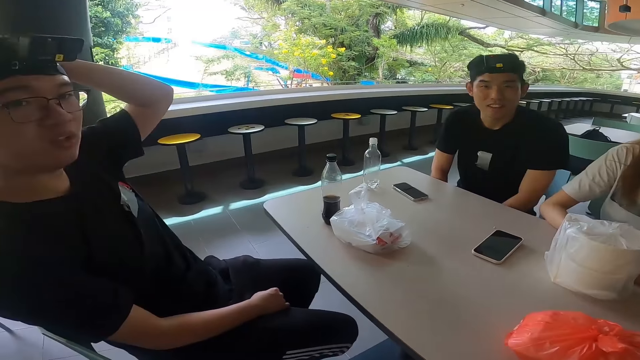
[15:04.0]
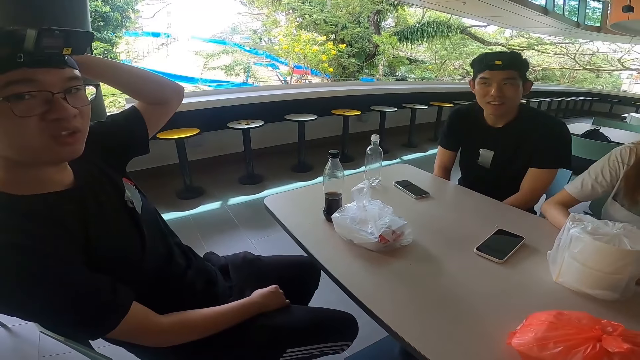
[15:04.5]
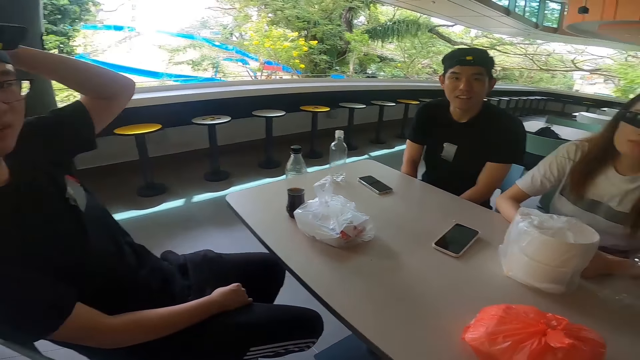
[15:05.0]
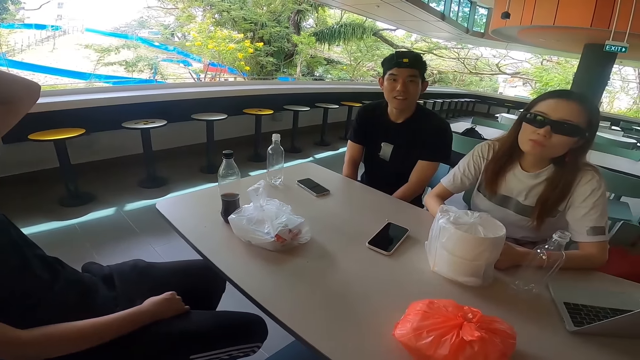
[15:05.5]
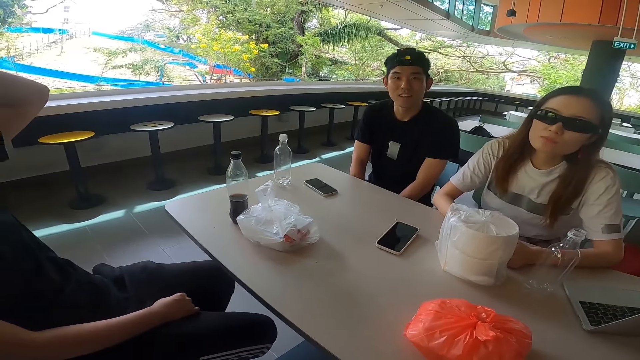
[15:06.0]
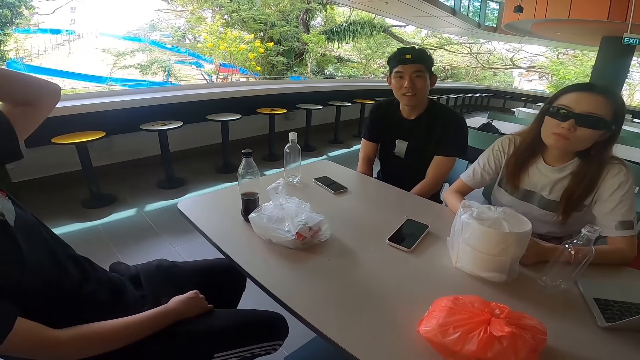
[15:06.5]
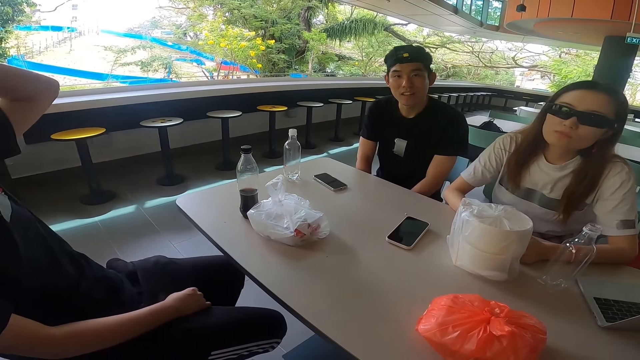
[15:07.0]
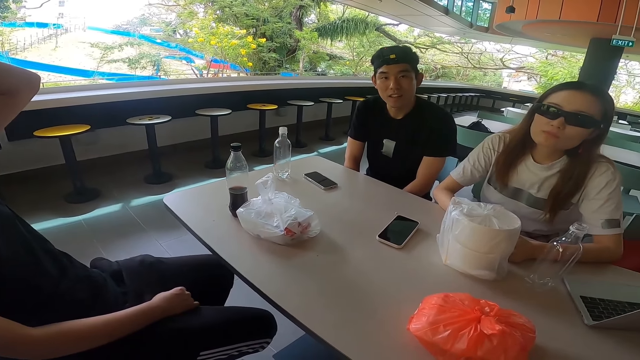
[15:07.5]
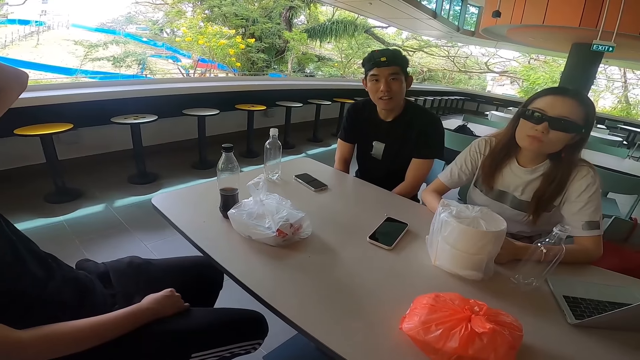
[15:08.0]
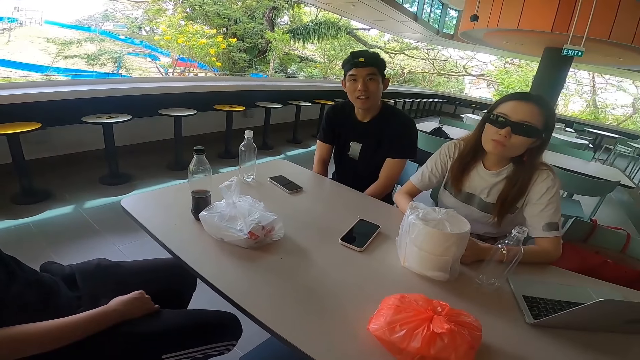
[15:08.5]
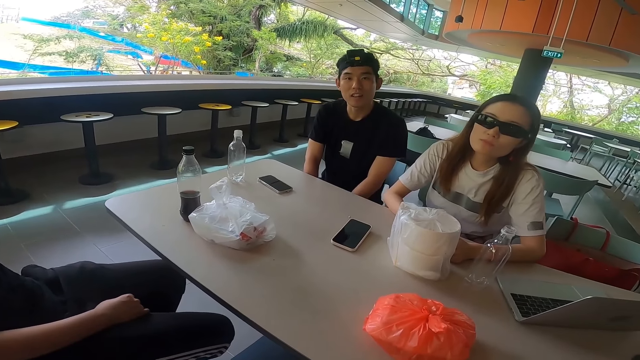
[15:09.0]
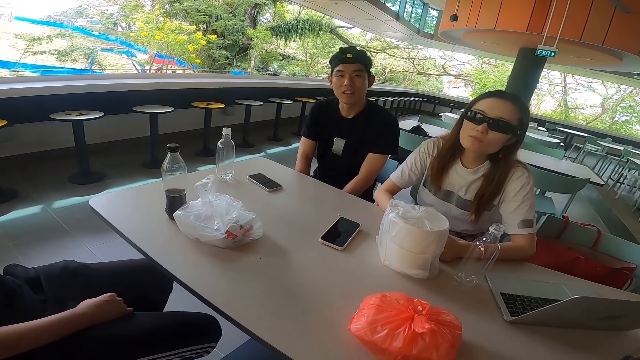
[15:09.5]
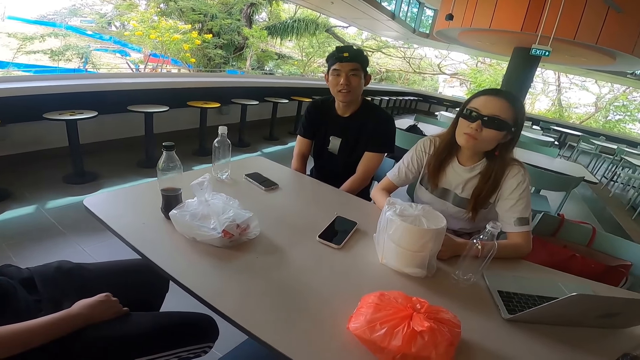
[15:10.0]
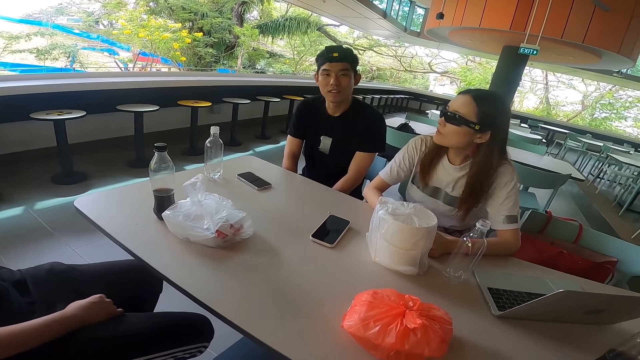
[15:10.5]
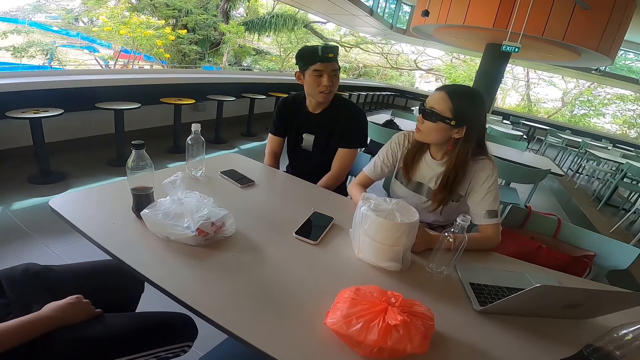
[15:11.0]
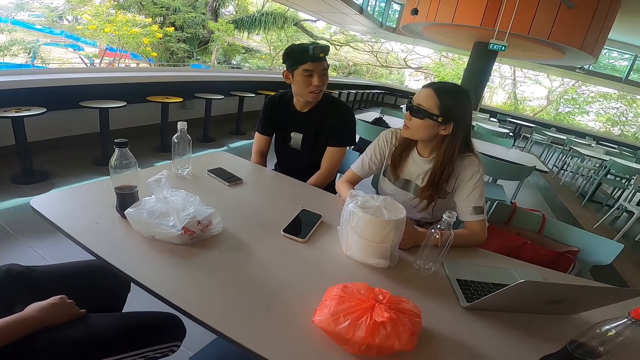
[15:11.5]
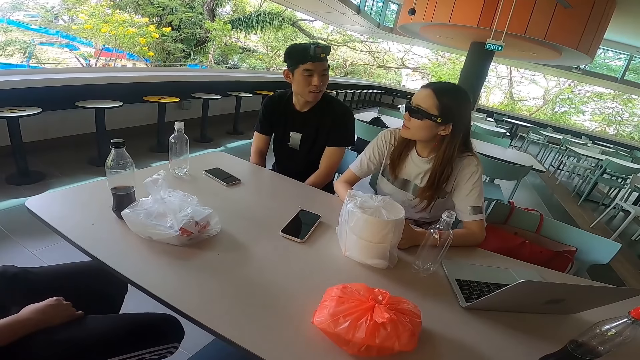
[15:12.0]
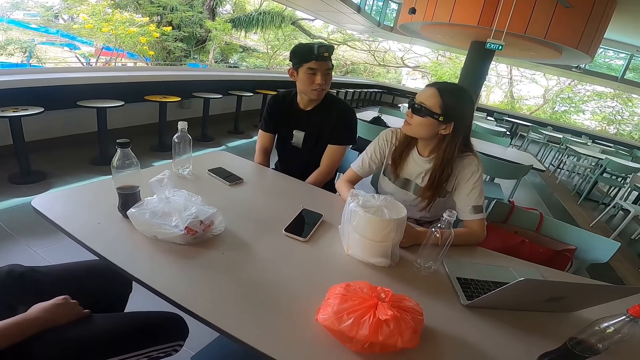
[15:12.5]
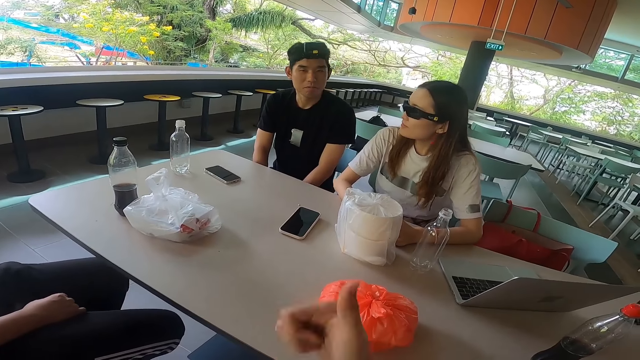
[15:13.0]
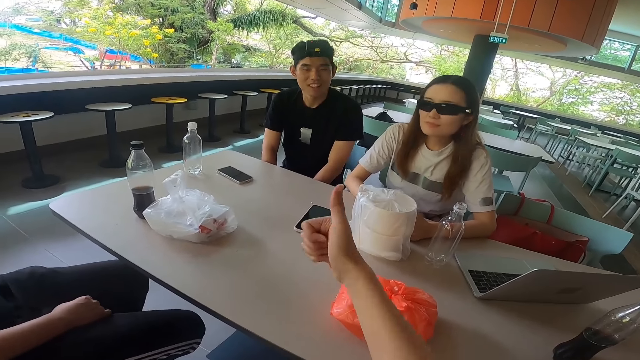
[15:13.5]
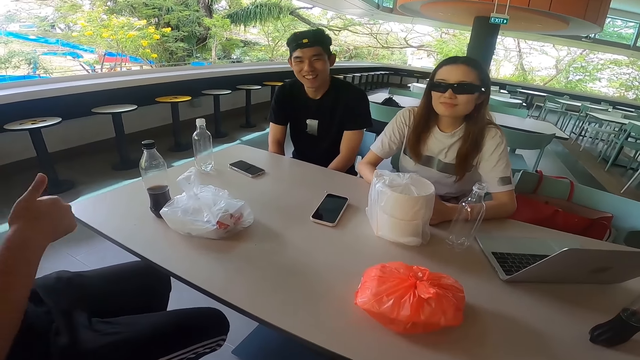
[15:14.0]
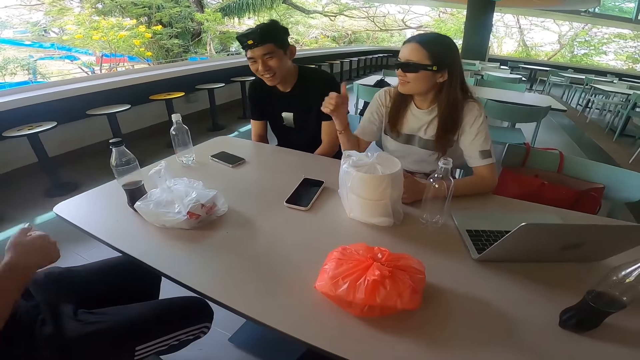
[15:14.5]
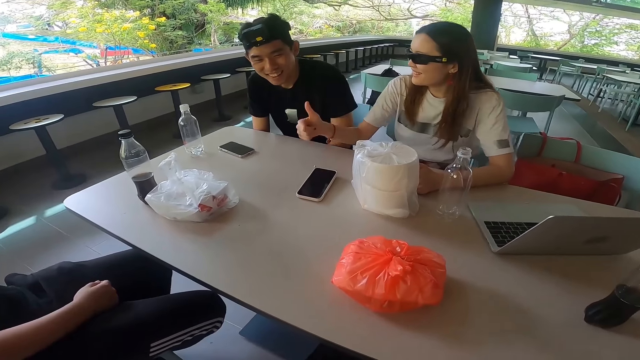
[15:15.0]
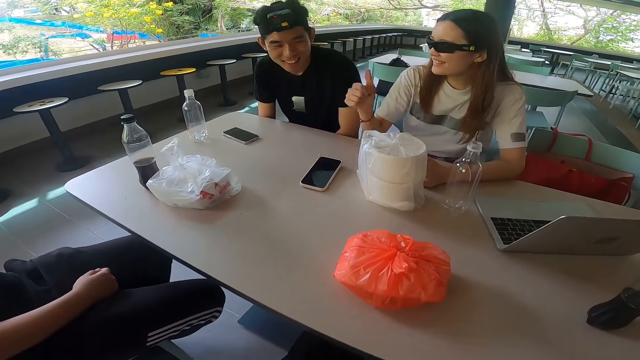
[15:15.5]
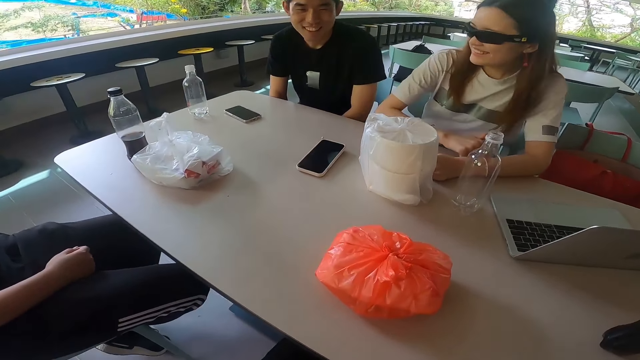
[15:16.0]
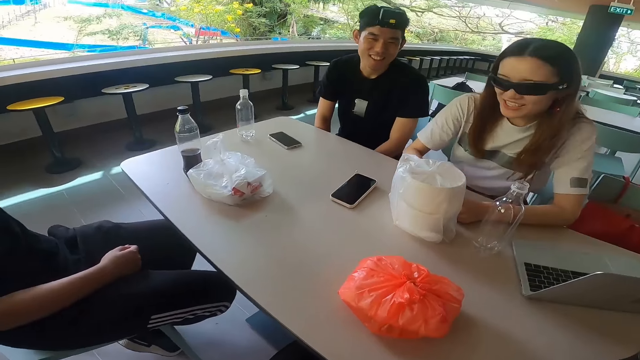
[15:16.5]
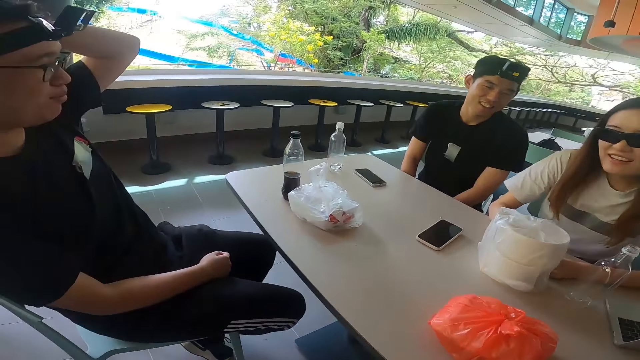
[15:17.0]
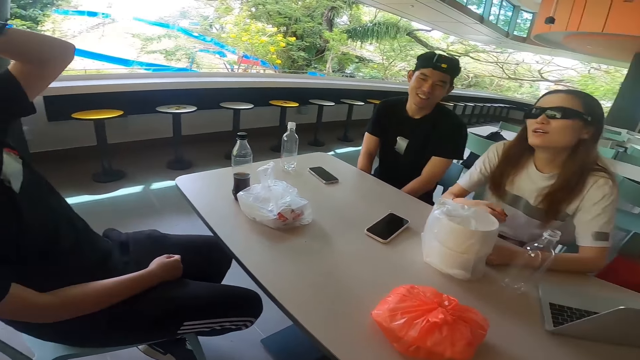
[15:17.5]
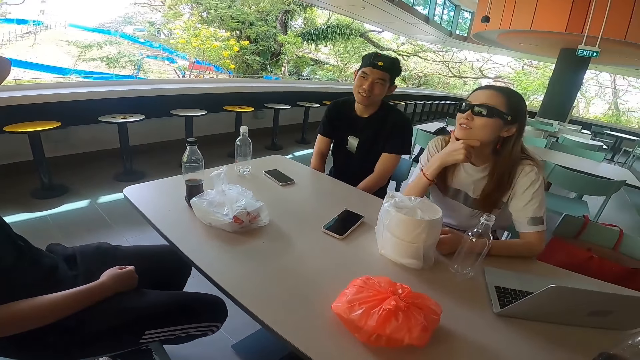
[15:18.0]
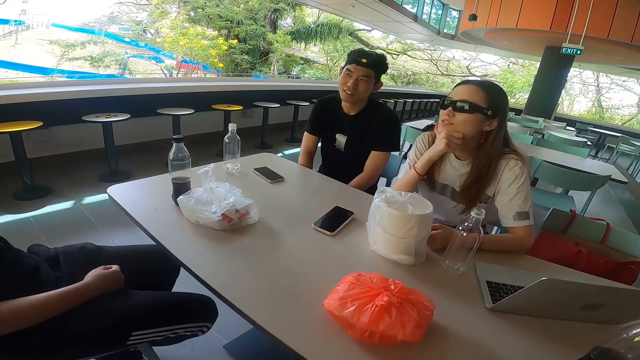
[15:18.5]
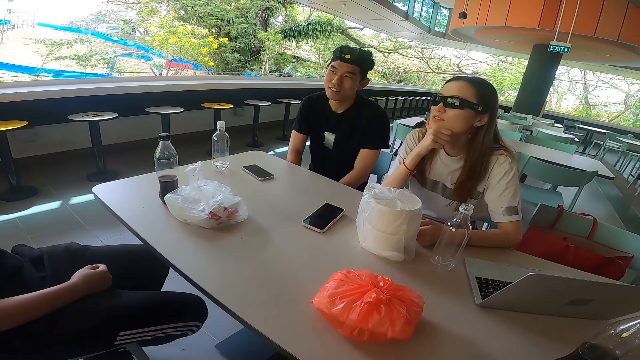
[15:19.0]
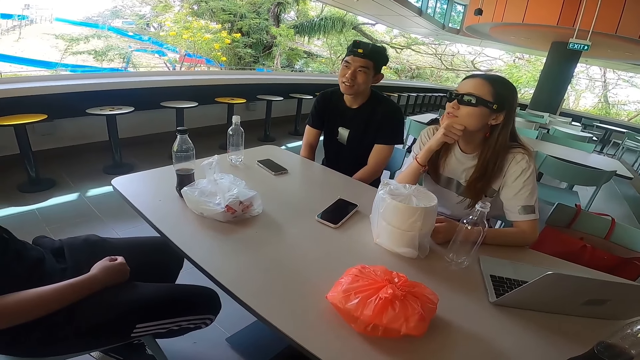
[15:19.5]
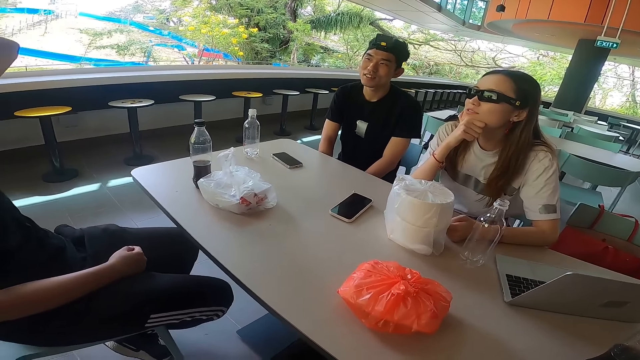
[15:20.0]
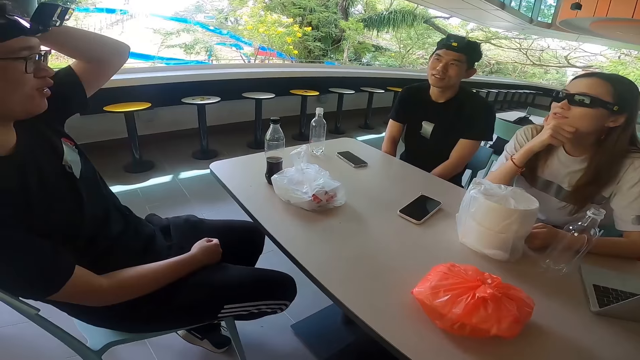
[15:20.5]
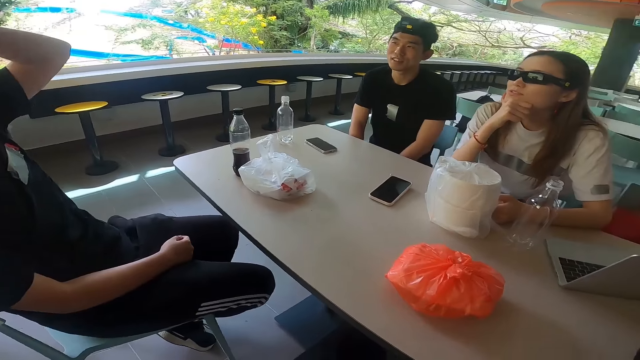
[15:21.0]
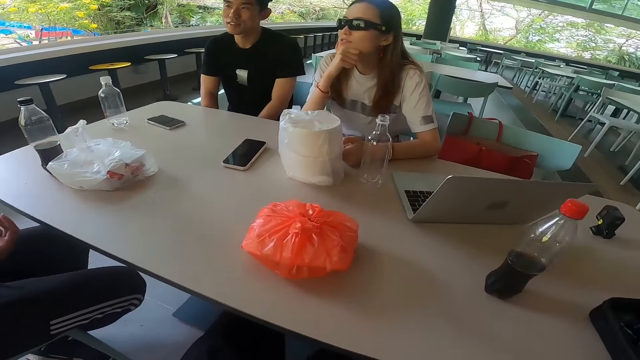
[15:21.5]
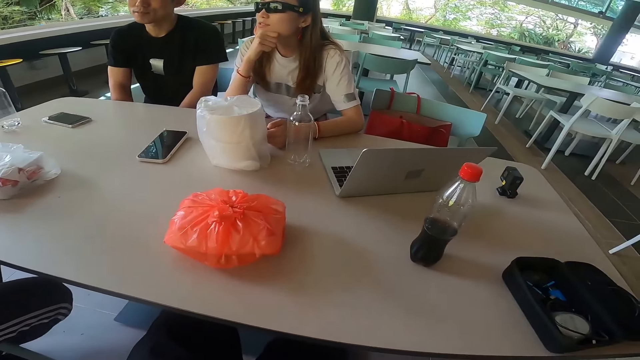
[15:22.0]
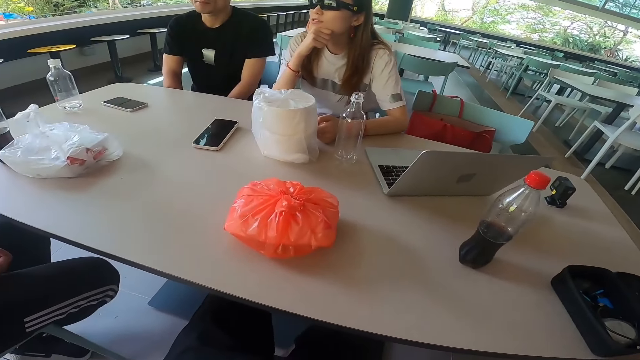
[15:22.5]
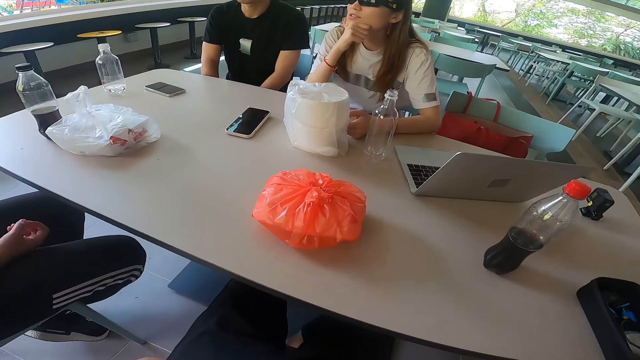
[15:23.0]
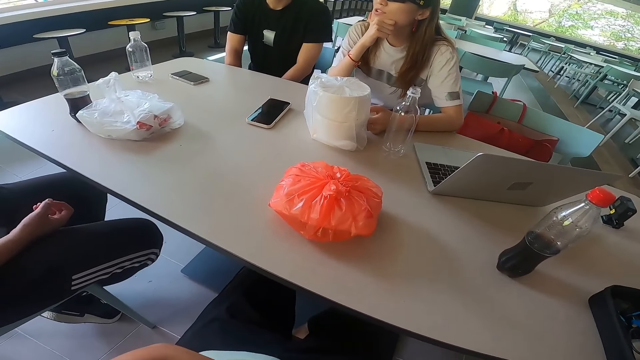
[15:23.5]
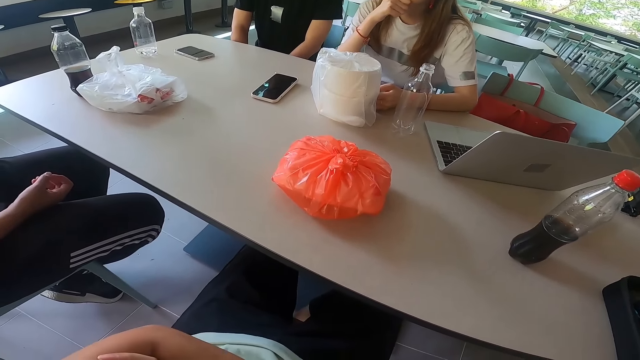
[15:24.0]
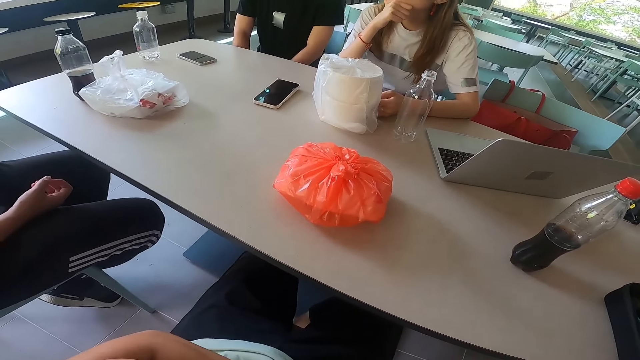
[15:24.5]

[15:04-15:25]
A man converses with the camera wearer. The man answers another man. A woman answers a third man. The camera wearer answers the members. He gestures with his right hand. The first man answers the woman.
